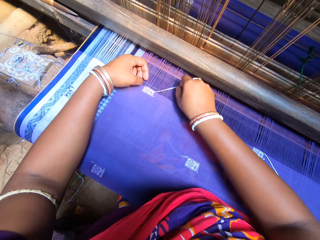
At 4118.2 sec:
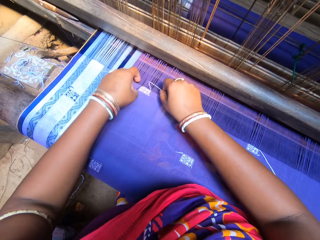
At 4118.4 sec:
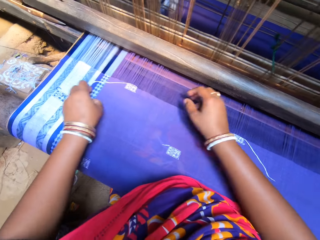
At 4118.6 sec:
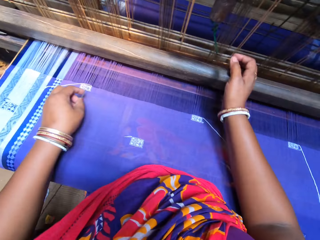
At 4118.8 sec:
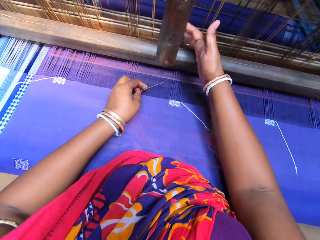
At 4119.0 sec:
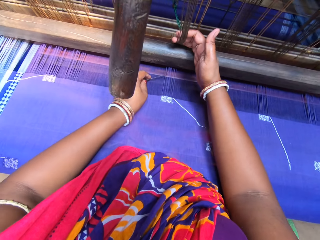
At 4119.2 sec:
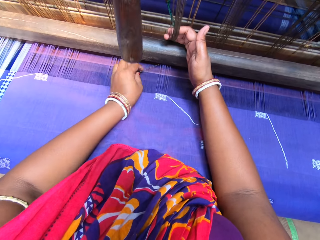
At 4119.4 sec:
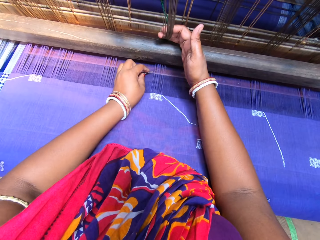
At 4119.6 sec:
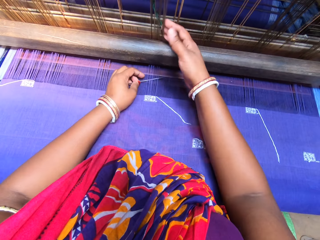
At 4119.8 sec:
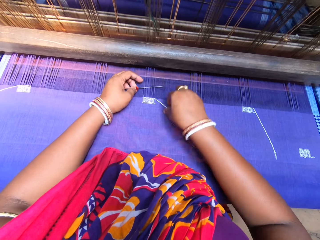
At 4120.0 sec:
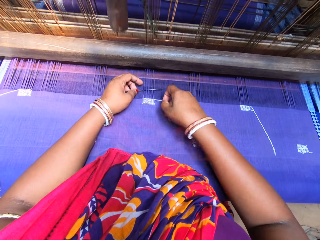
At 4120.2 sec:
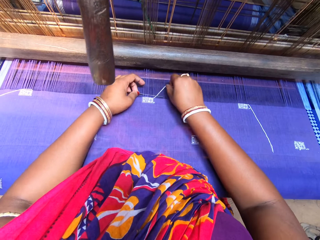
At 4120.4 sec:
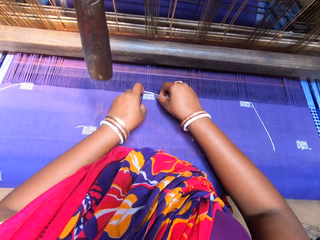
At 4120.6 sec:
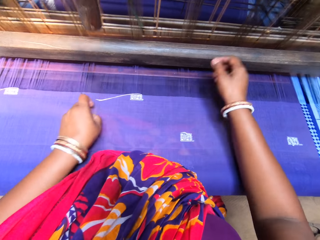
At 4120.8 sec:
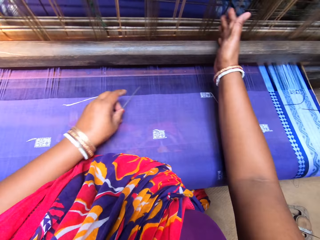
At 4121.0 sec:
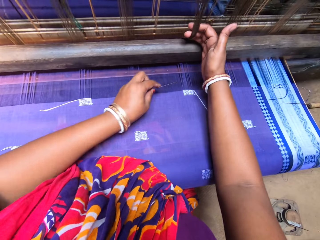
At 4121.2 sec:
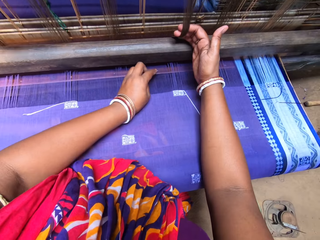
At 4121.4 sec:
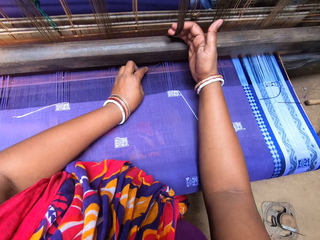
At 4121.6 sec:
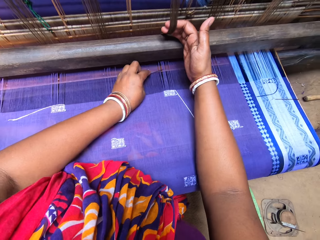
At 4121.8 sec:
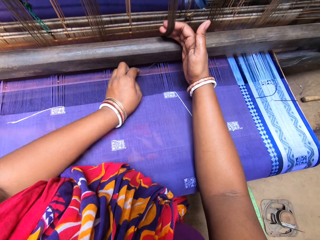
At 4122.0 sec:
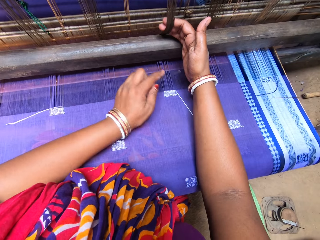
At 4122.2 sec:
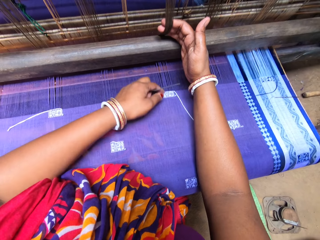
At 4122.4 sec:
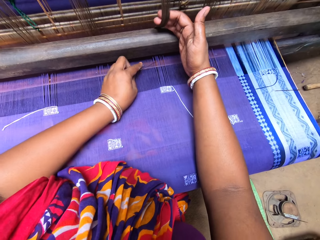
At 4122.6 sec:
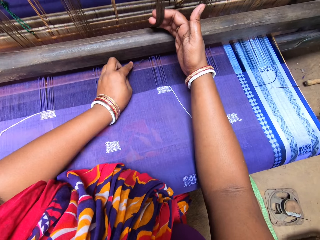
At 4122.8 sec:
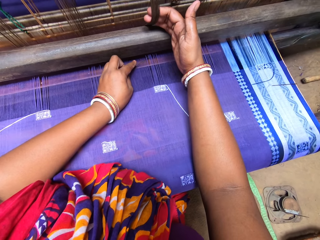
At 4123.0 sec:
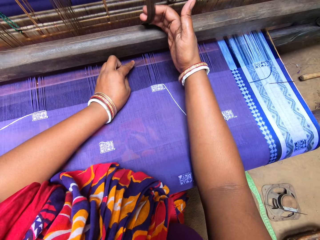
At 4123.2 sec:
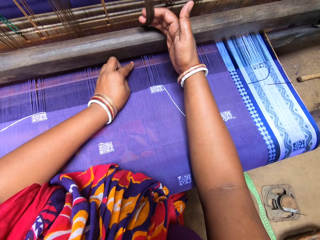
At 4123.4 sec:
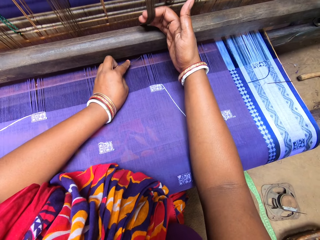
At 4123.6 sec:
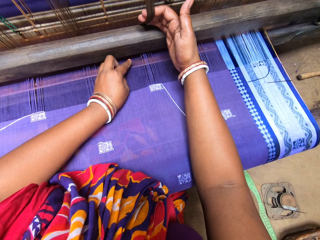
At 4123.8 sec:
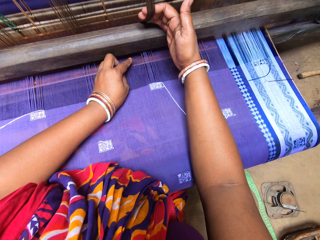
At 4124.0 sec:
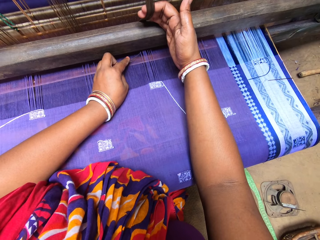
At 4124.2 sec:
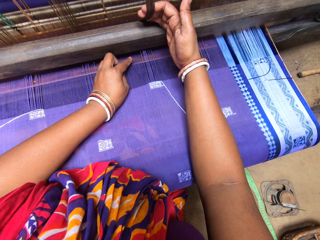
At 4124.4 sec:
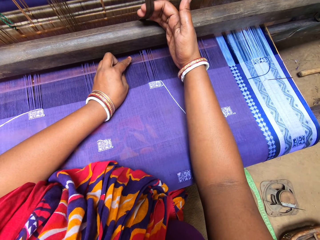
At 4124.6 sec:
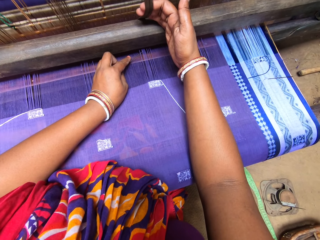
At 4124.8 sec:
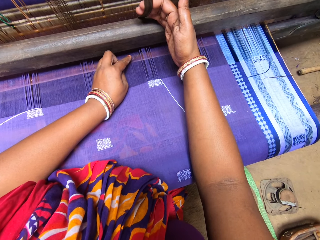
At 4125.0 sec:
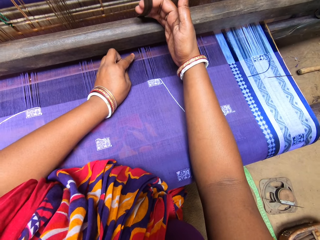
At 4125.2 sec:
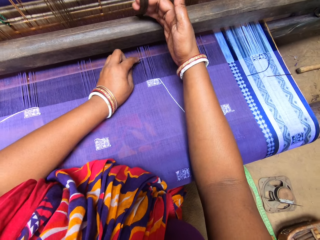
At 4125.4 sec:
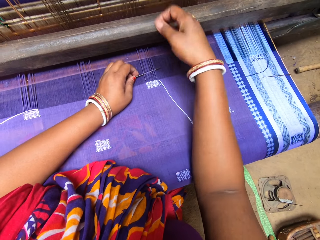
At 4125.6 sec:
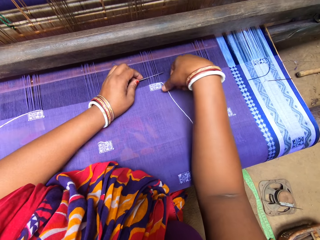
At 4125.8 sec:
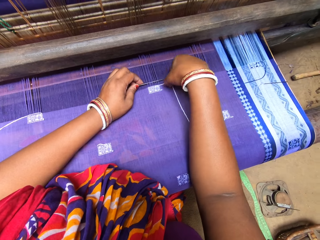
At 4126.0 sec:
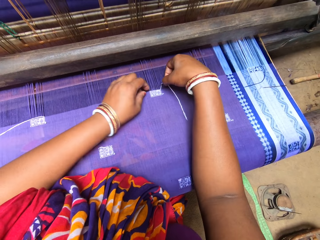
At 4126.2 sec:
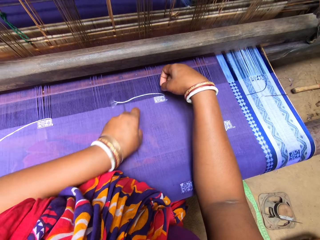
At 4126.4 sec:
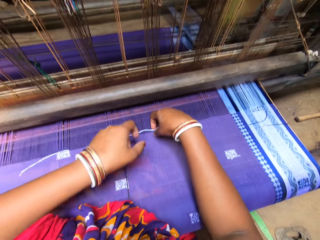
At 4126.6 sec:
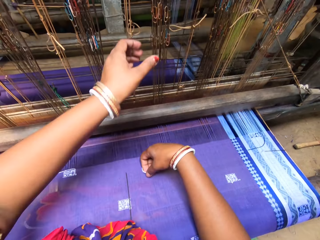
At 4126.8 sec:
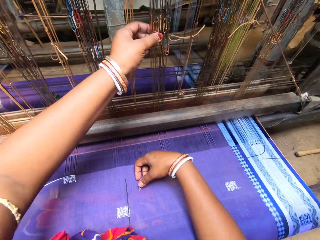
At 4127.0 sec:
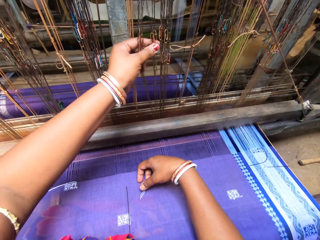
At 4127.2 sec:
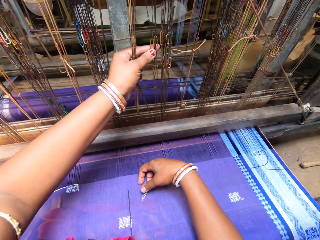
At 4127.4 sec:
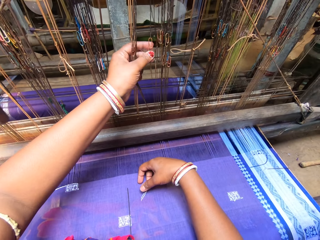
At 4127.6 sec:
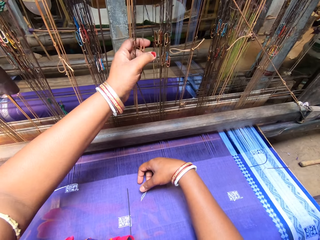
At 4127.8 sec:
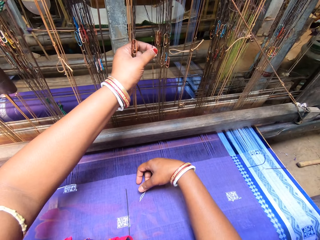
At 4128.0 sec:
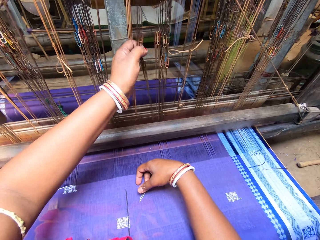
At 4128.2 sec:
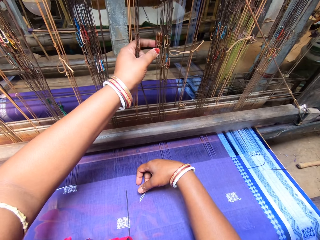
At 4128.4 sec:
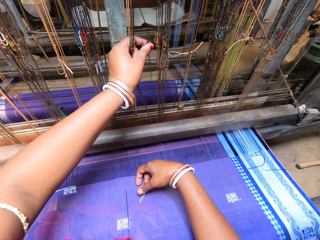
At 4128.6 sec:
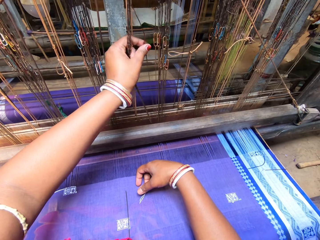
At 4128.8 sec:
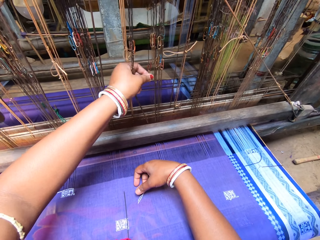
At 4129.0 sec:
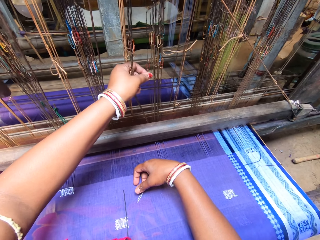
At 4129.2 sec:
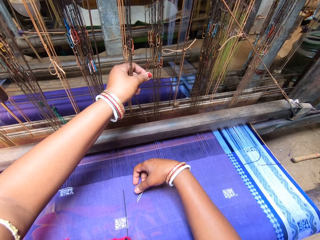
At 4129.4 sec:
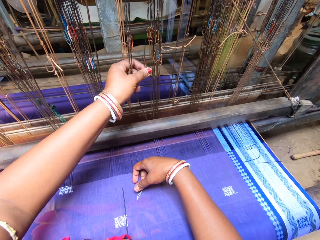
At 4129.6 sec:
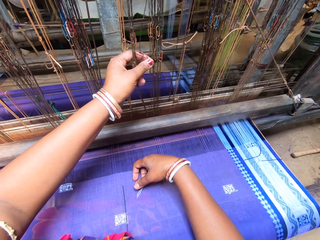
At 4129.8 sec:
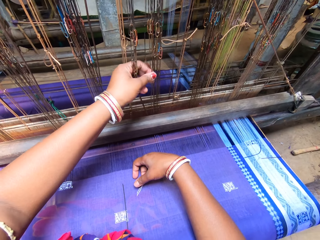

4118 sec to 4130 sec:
The camera wearer pulls the warp from the handloom machine with her right hand. She weaves on the weft yarn of the fabric with the needle in her left hand. She pulls the warp from the handloom machine with her right hand. She weaves on the weft yarn of the fabric with the needle in her left hand. She counts the warp on the handloom machine with her left hand.

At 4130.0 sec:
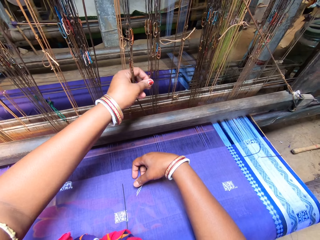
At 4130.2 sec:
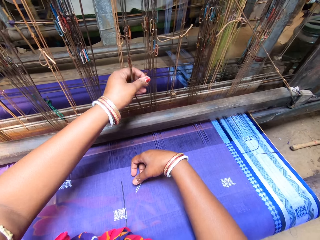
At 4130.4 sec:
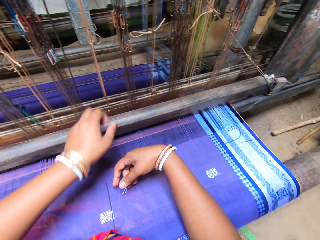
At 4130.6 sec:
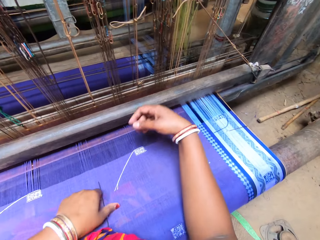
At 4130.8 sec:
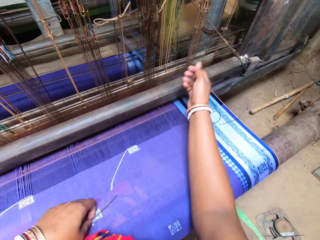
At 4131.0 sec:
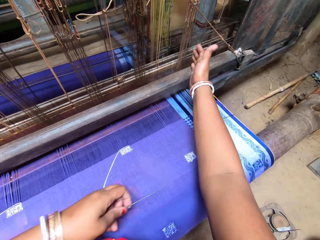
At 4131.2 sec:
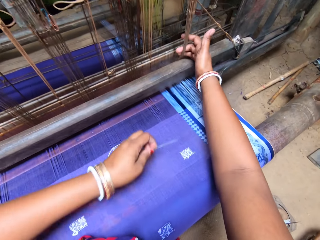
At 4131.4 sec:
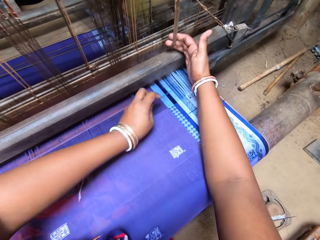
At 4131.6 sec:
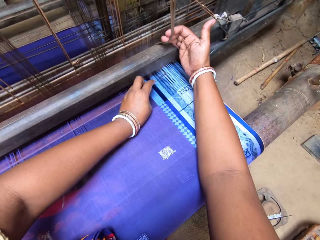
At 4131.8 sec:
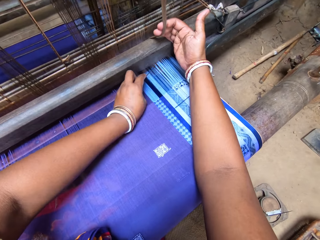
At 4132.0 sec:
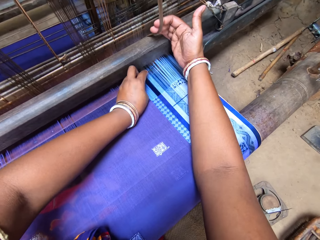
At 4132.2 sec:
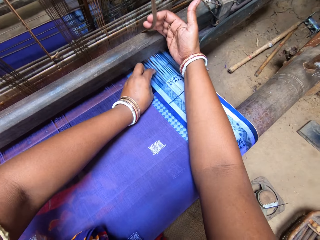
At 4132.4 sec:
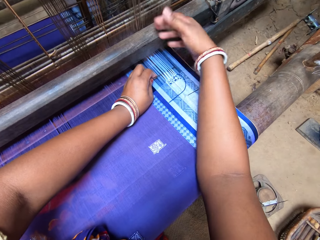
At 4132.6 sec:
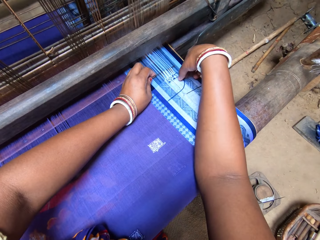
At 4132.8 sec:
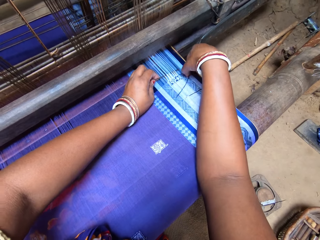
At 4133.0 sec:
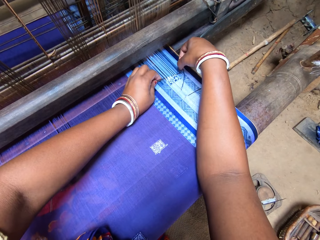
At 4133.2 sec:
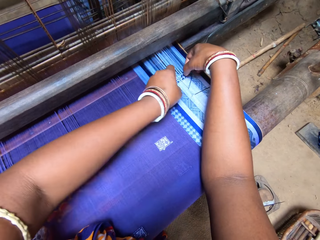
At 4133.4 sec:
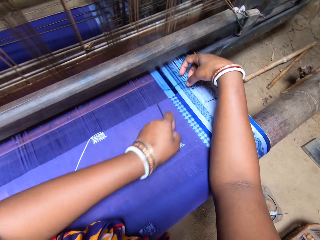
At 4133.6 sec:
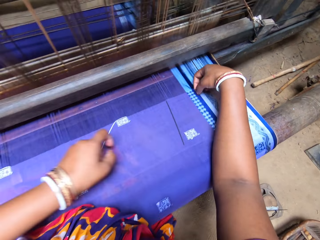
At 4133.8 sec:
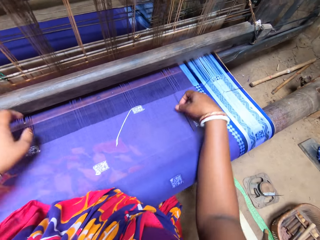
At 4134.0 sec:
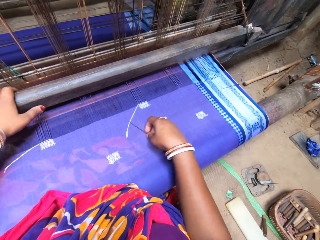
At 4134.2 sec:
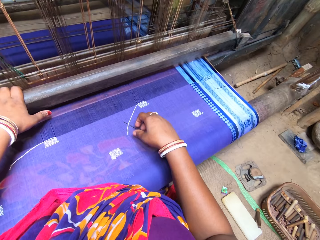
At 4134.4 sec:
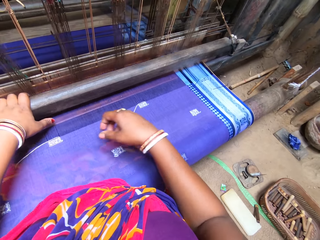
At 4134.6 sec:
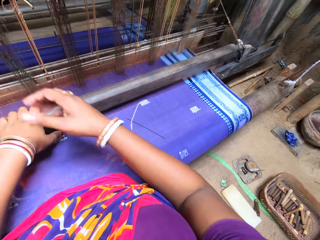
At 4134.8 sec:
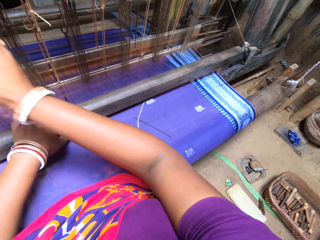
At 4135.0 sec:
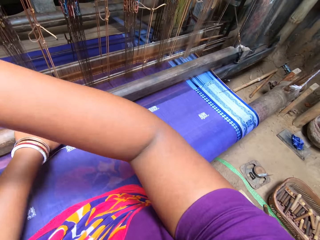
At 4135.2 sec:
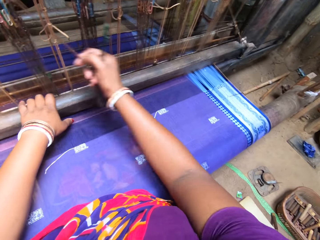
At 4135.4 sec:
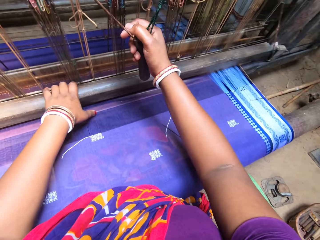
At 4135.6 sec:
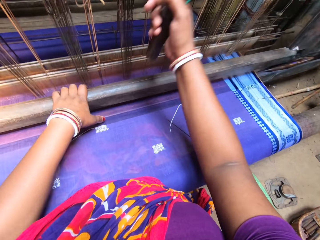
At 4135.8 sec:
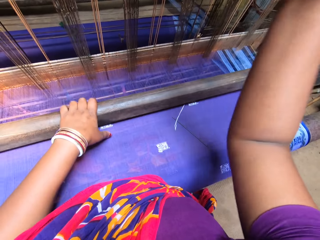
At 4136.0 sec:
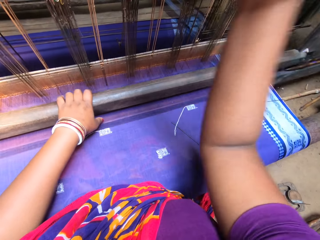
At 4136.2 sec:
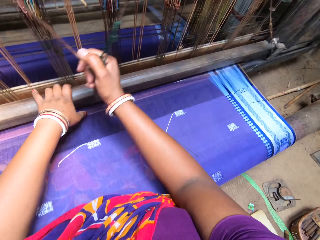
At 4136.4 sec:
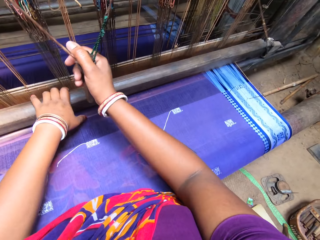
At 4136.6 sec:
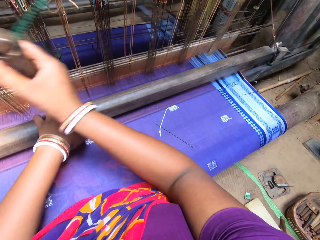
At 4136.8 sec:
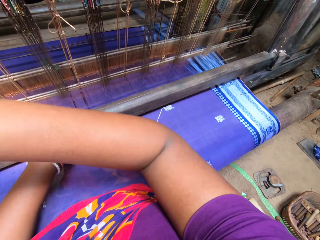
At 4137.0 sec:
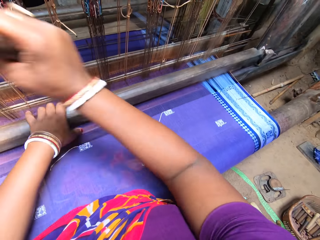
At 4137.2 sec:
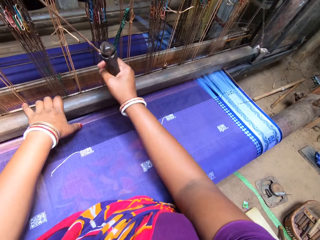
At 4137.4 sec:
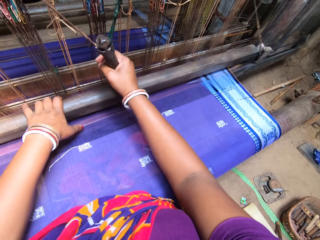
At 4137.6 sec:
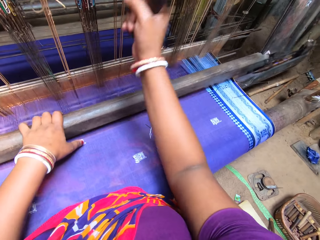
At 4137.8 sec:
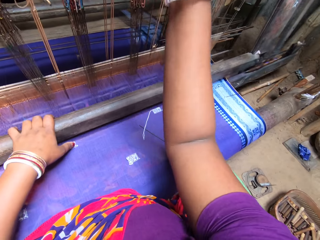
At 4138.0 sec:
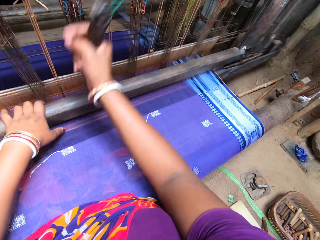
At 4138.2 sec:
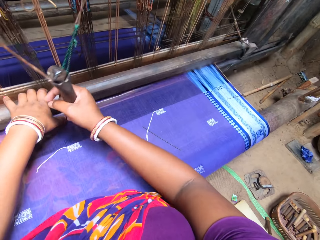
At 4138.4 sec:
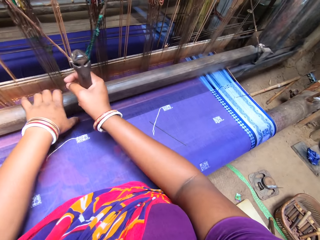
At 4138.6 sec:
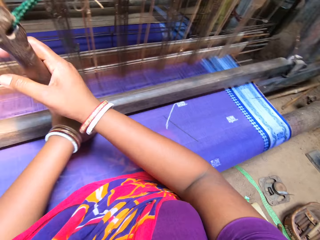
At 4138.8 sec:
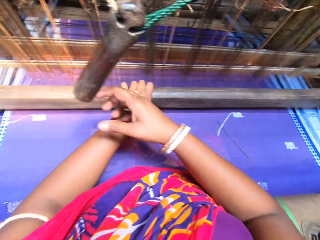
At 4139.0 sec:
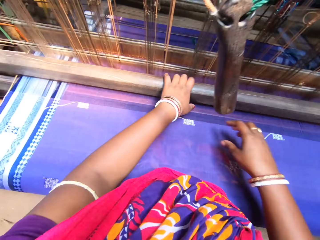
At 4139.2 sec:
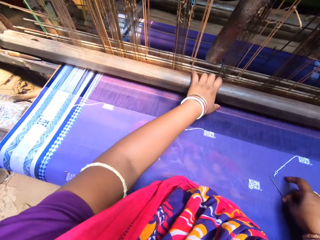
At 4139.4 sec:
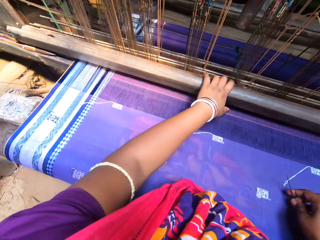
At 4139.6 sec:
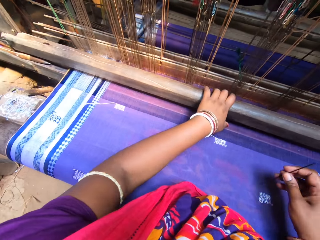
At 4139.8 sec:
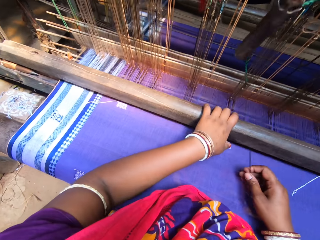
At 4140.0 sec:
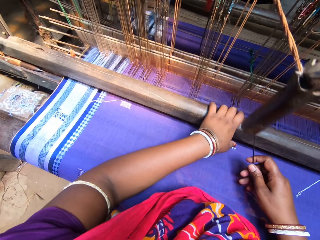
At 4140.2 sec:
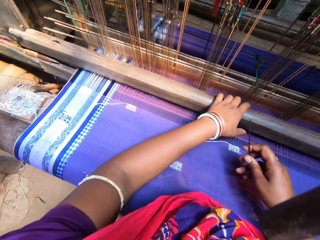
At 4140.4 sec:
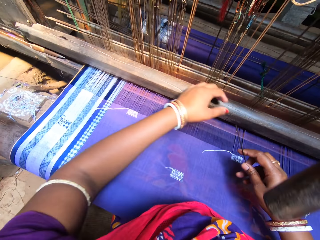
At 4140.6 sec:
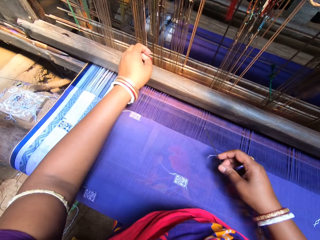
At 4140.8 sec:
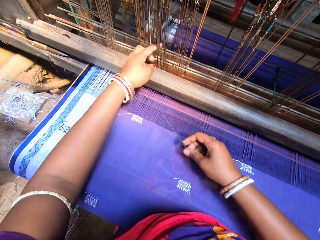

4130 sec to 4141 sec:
The camera wearer picks the handloom shuttle from the fabric with her left hand. She pulls the warp from the handloom machine with her right hand. She weaves on the weft yarn of the fabric with the needle in her left hand. She pulls the warp beam of the handloom with her left hand. She pulls the pulley from the handloom machine with her right hand. She weaves the fabric with both hands on the handloom machine. She picks the needle from the fabric with her right hand.
